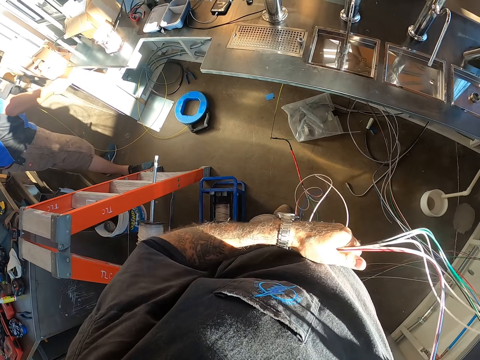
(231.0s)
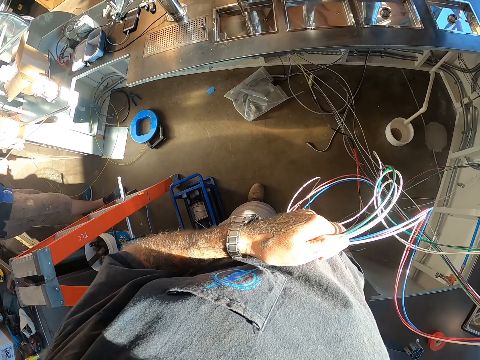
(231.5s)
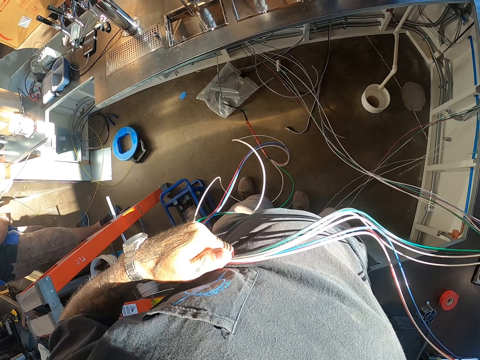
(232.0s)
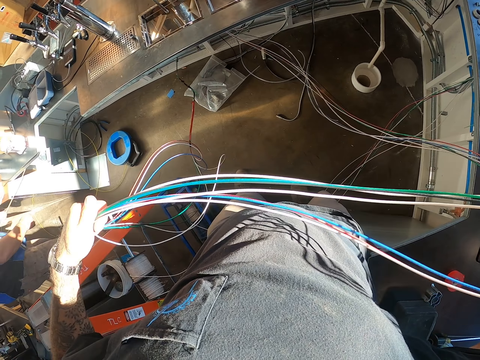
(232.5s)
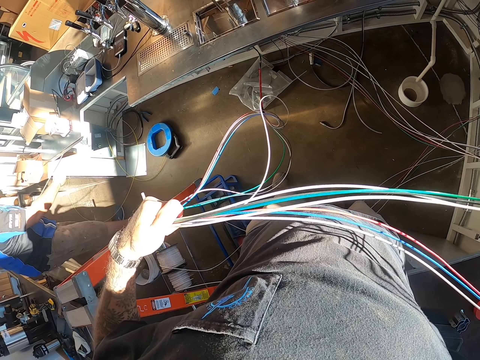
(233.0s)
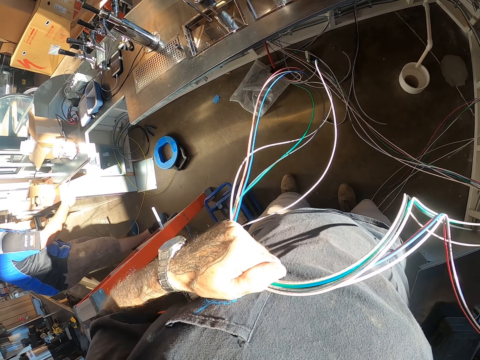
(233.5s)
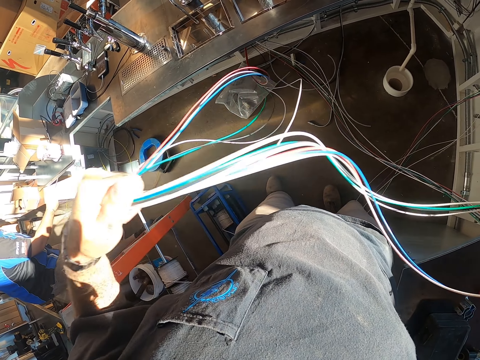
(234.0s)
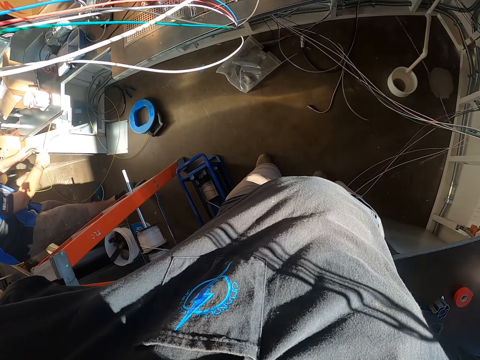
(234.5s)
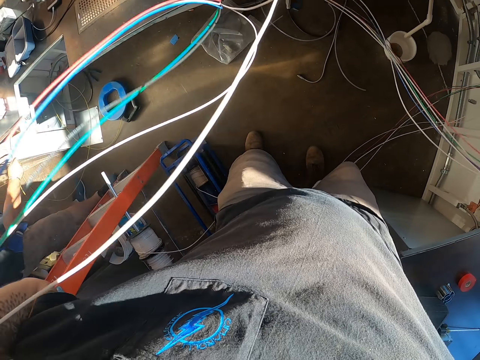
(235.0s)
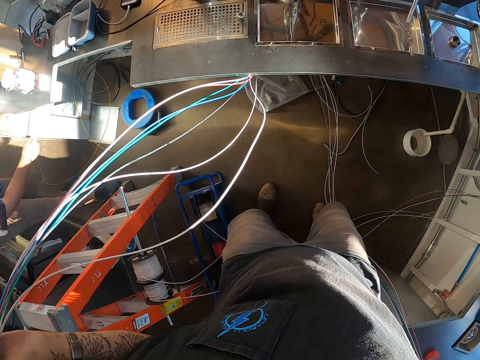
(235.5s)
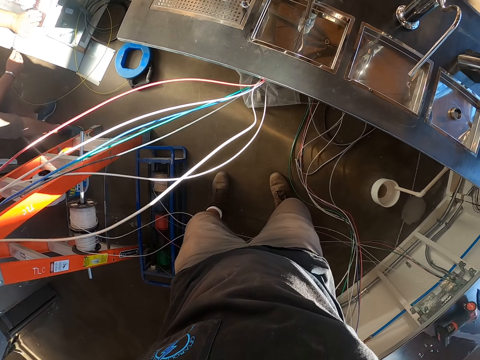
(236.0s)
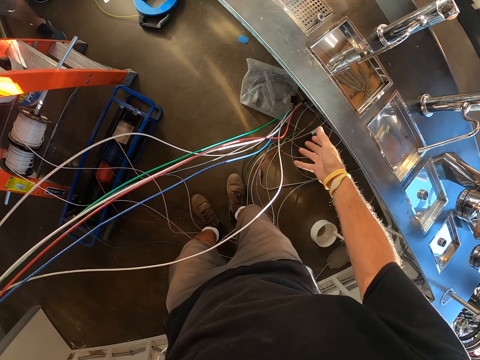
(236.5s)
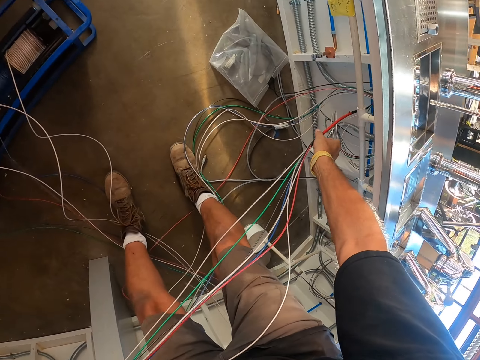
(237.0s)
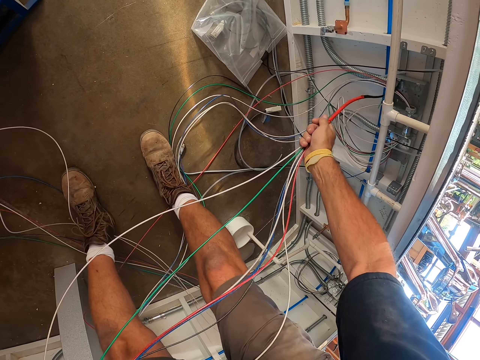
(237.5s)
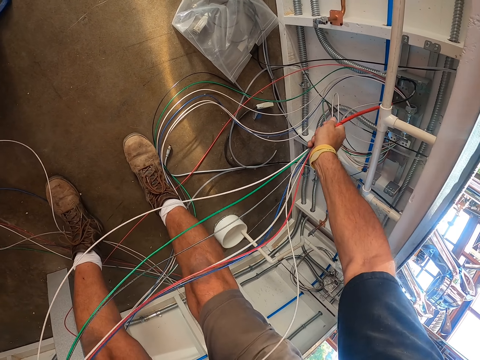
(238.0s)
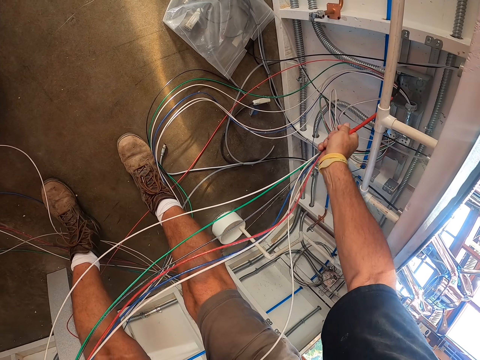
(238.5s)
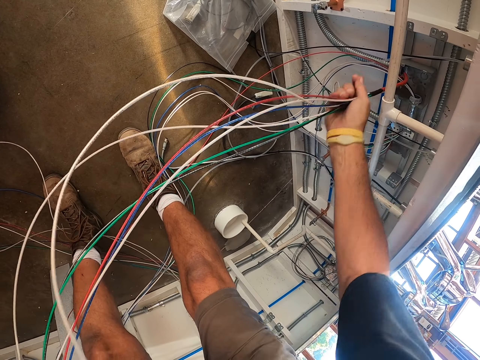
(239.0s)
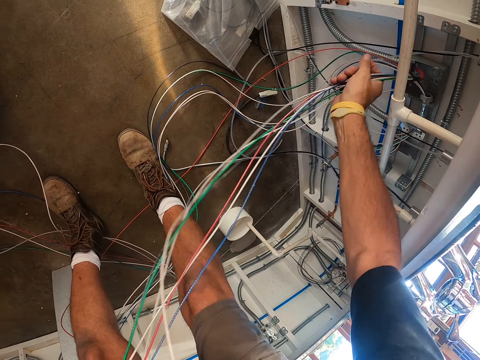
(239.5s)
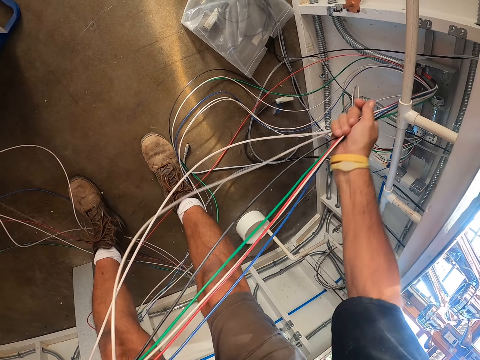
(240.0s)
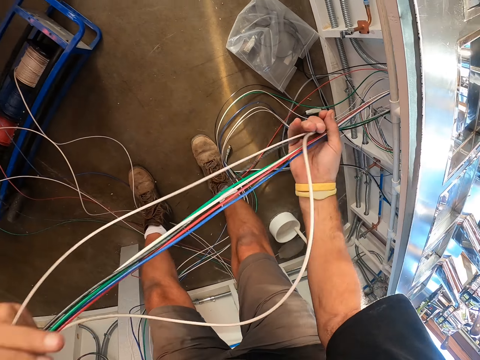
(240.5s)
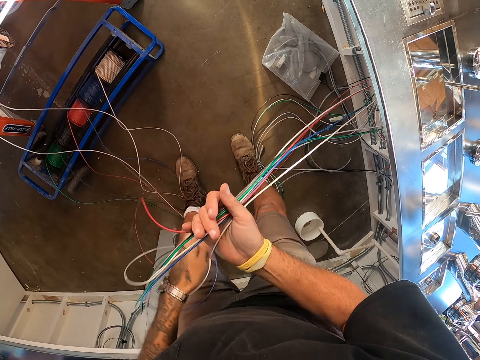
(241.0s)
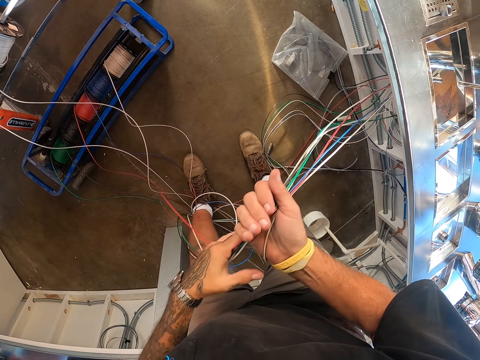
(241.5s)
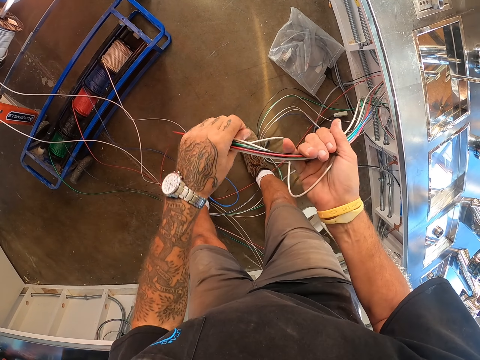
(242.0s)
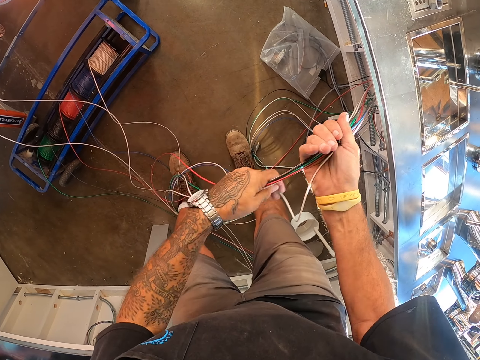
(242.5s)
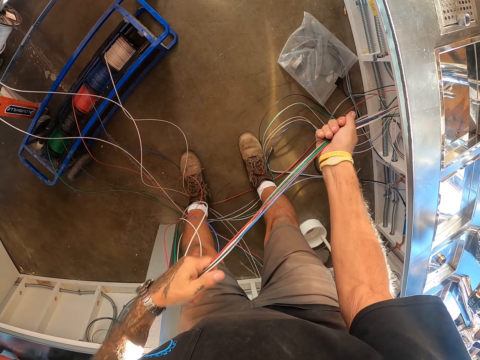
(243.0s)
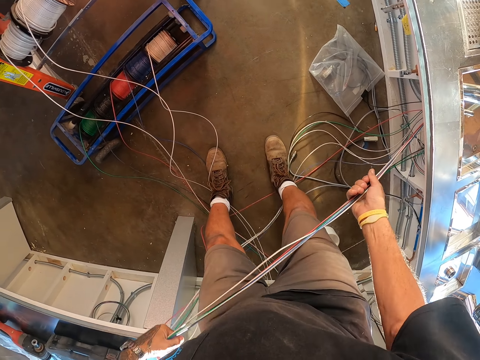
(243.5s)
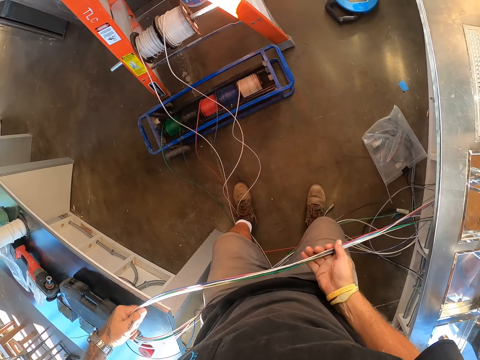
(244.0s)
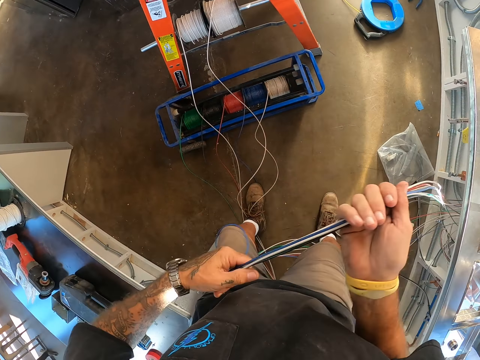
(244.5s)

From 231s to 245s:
The camera wearer holds the wires.

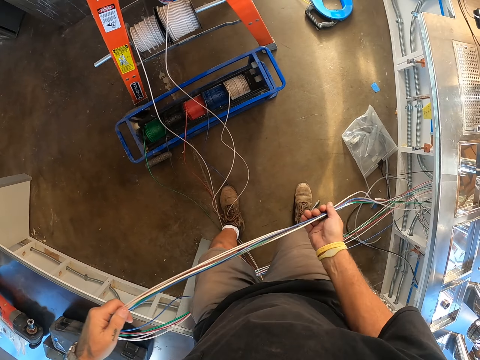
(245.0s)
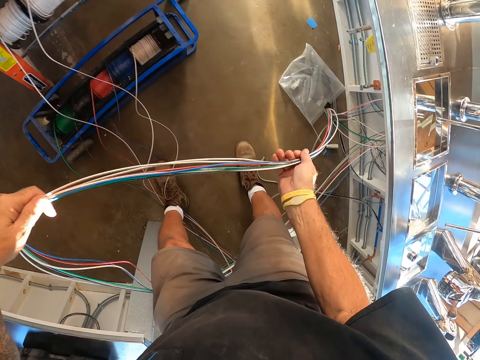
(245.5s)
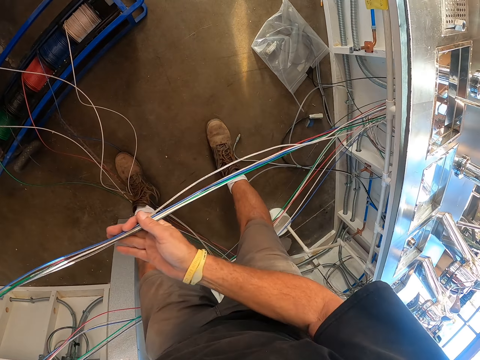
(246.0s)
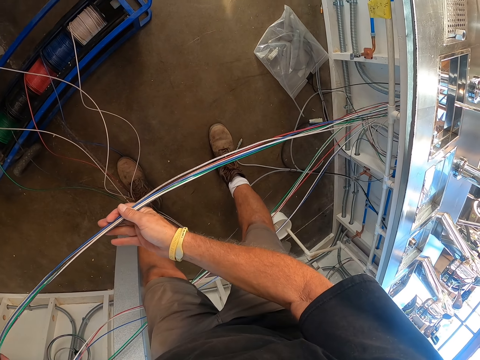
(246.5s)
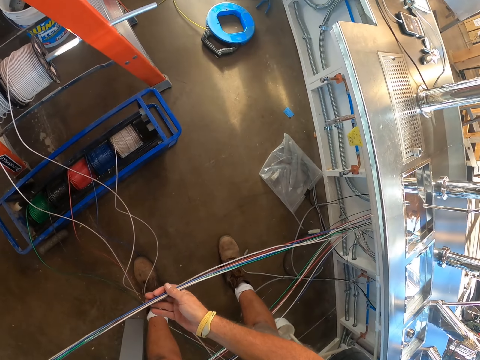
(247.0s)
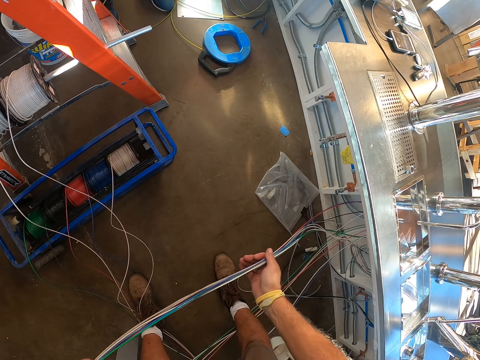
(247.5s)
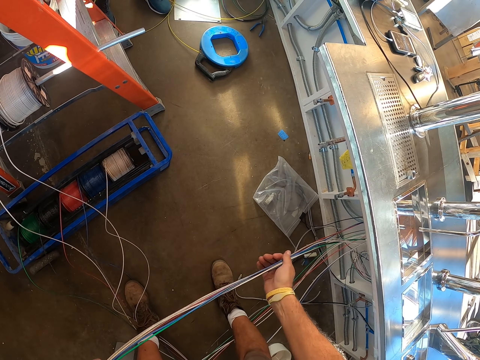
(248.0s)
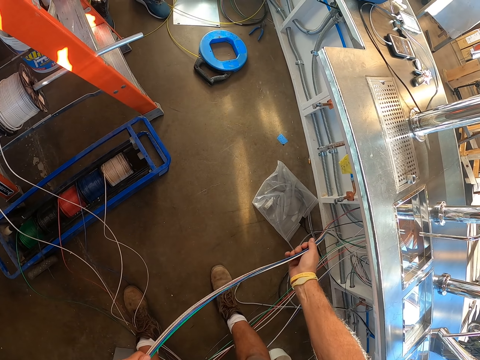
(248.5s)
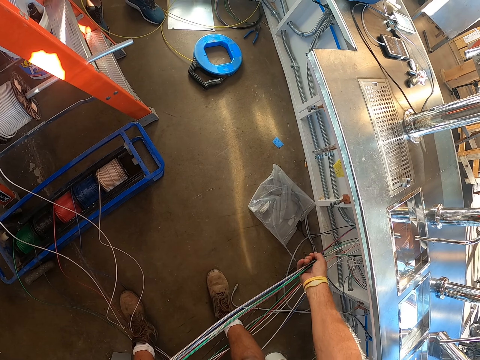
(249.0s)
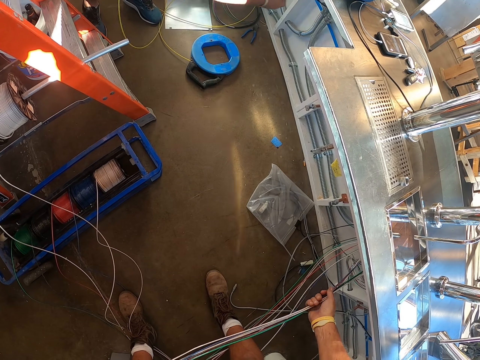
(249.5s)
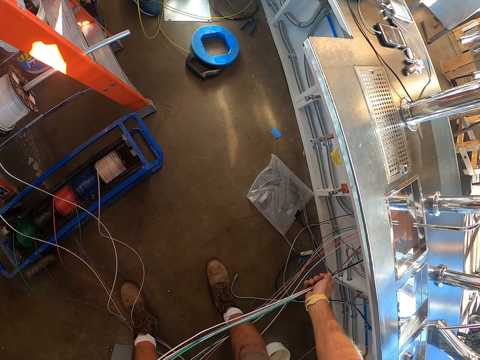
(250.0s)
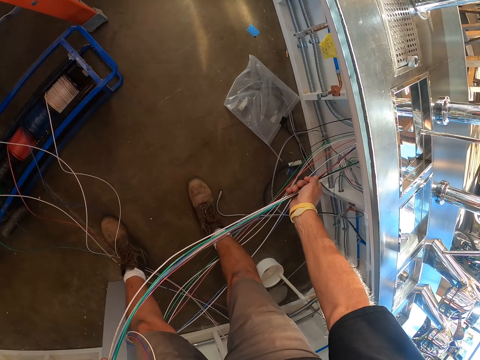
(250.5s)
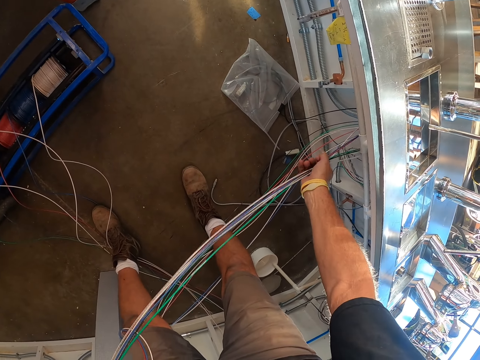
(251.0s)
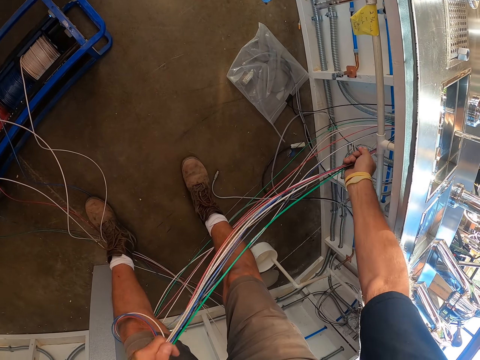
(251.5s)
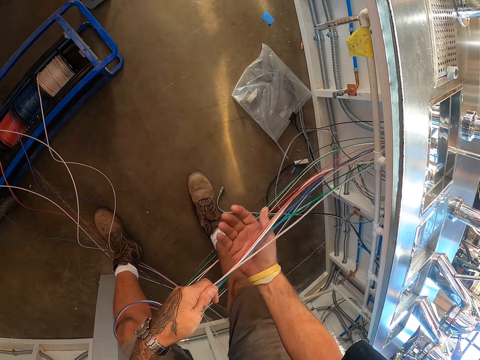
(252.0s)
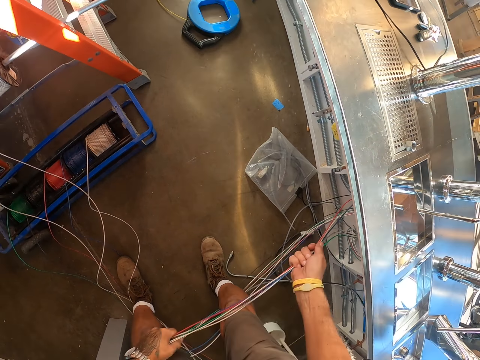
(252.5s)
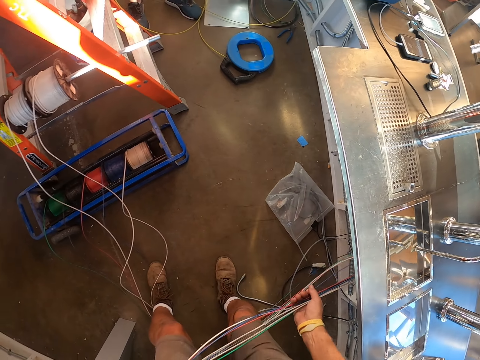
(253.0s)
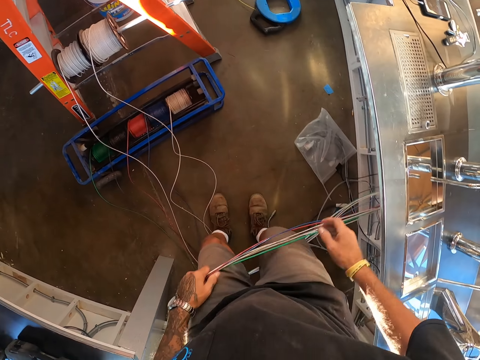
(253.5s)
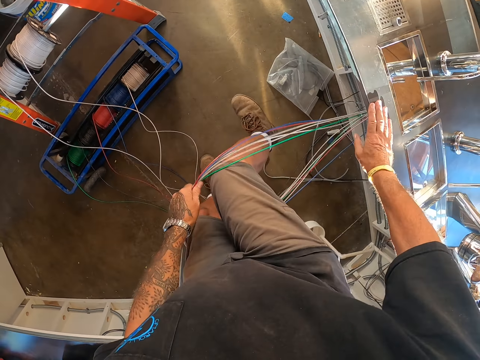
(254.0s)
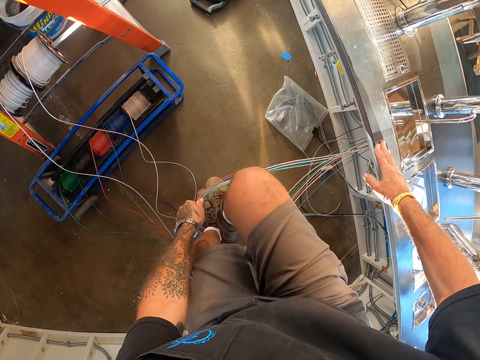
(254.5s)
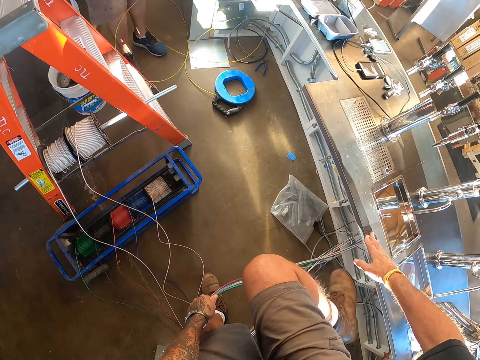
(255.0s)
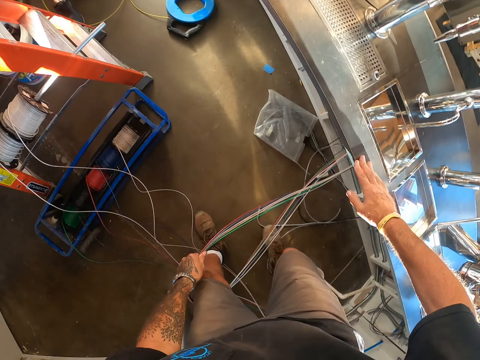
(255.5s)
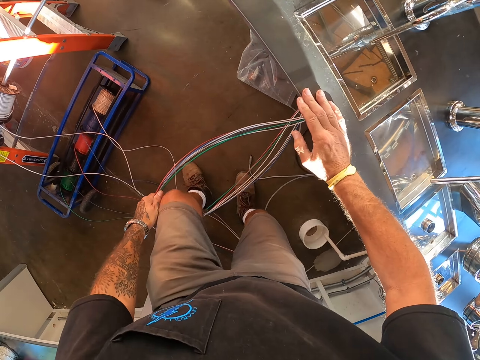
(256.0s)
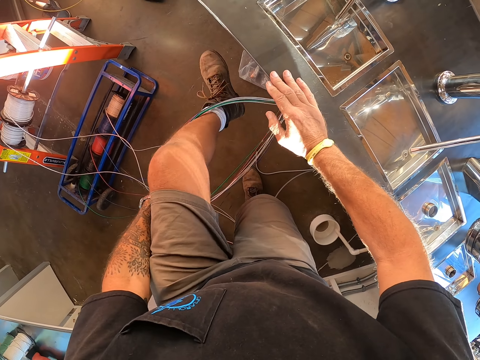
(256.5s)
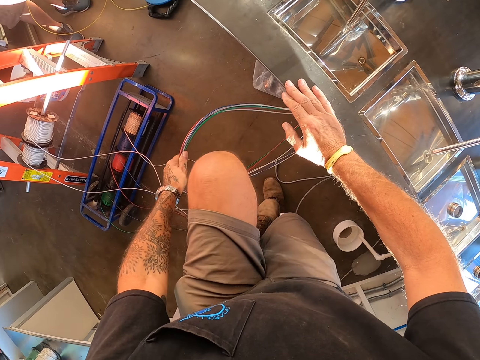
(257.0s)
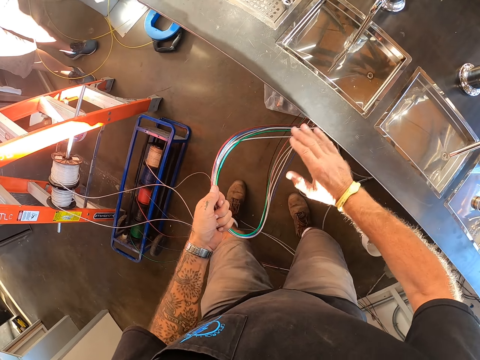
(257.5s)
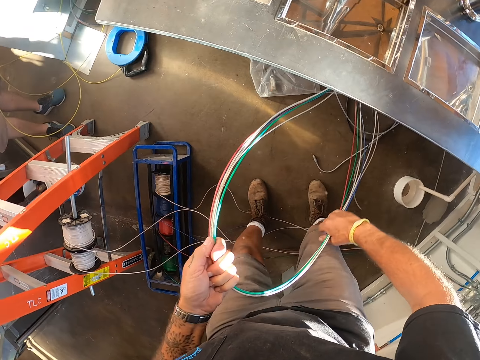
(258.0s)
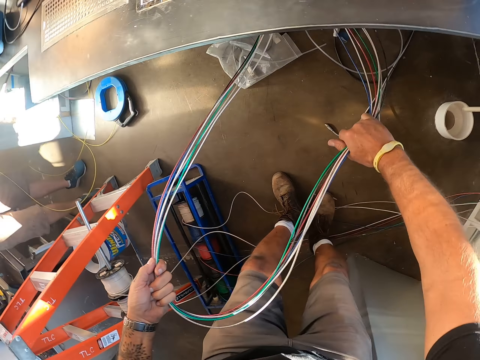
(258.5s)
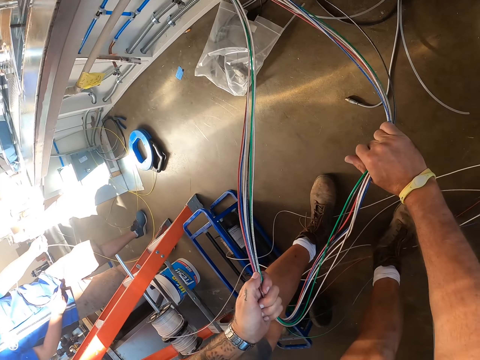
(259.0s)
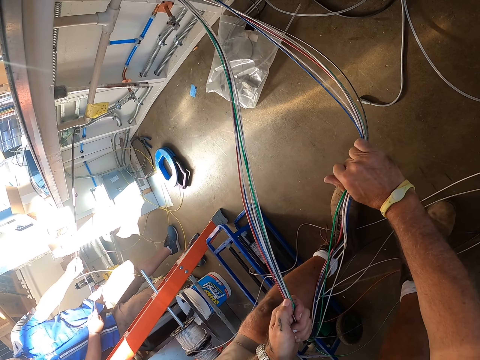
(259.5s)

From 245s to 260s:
The camera wearer stares at the wire. He pulls the wire. He moves his right foot. He moves his legs. He moves his left foot. He pulls the wires. A man pulls the wires.
